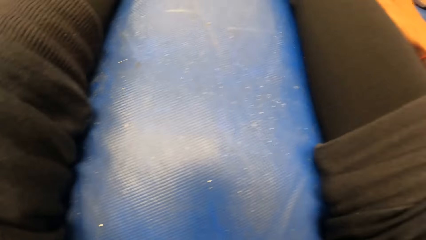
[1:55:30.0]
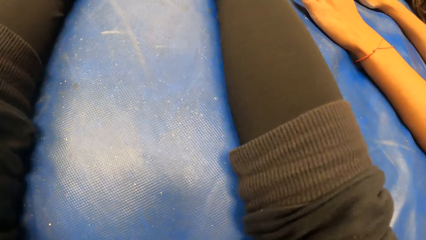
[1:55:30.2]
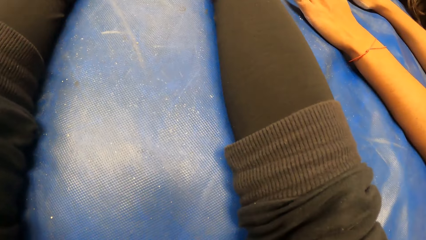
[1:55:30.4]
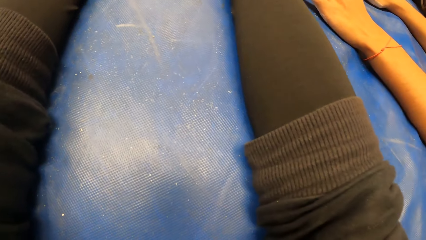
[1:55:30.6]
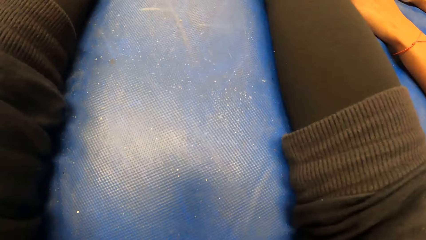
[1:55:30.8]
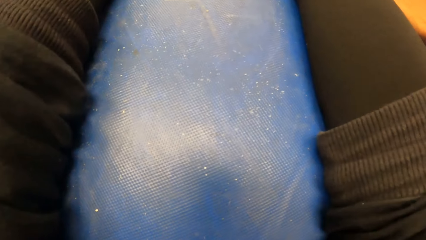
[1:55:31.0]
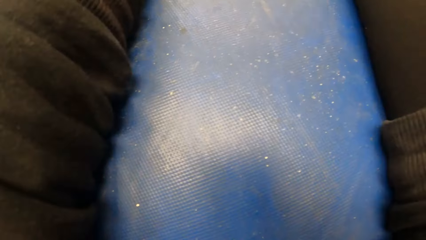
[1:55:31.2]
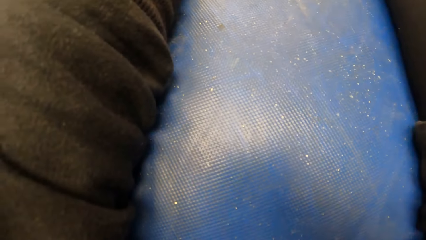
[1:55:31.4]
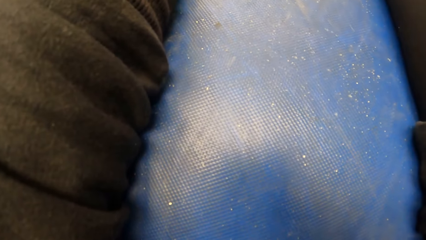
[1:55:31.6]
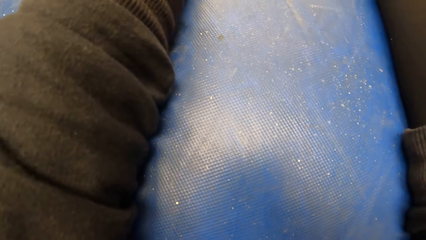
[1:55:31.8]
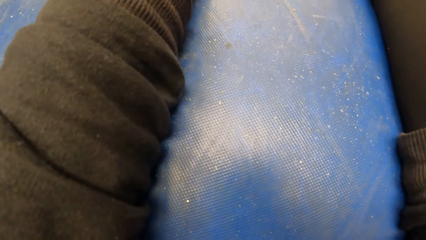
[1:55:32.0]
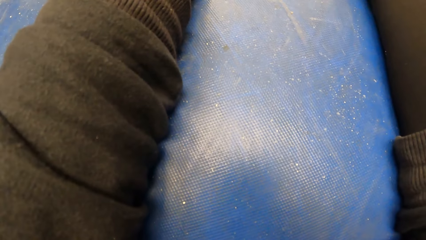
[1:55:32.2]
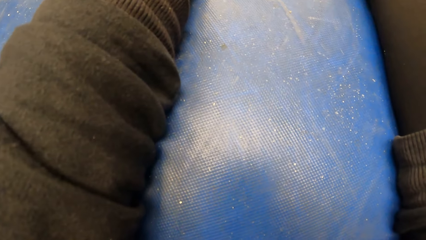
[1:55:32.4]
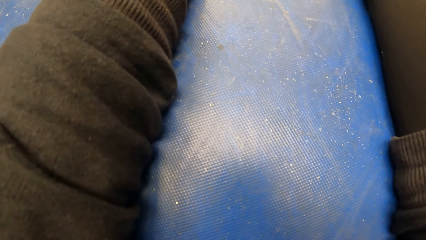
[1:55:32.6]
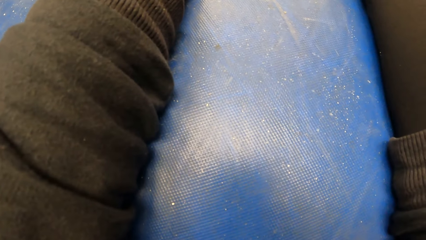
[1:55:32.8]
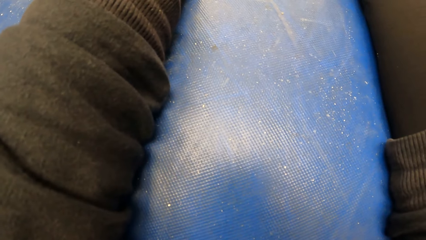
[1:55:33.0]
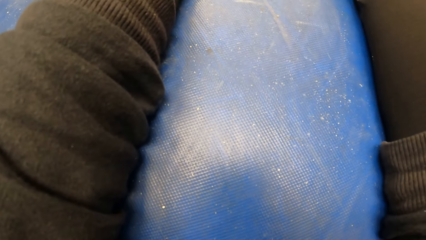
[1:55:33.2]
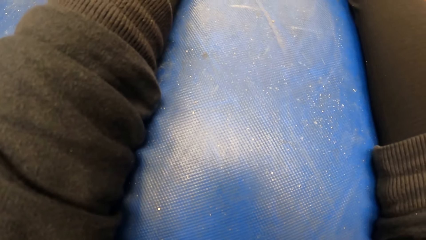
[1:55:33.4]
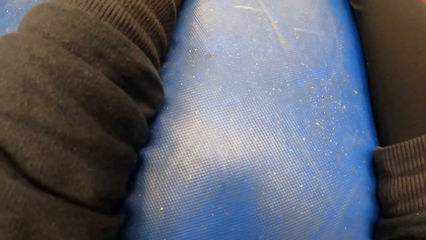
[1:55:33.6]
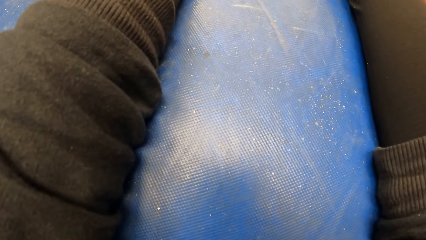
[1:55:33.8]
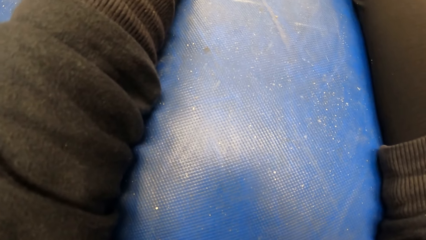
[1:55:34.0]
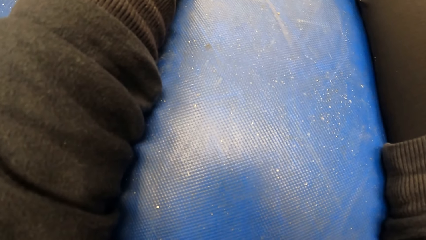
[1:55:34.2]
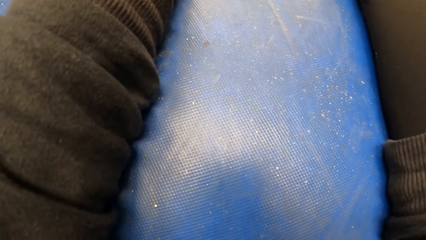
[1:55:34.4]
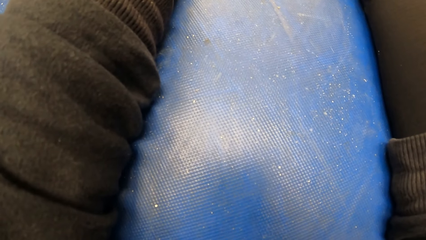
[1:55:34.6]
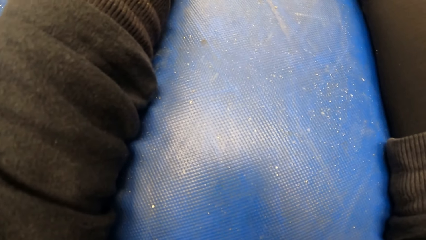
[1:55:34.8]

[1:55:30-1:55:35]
The camera wearer looks around.

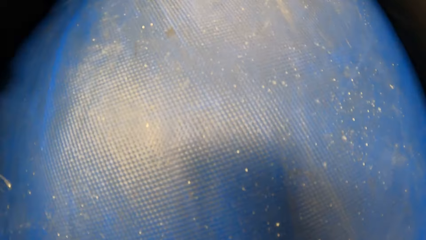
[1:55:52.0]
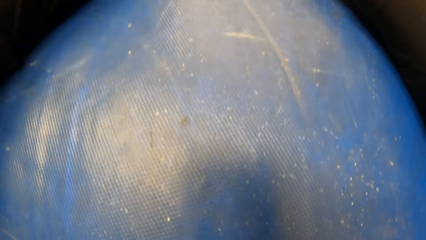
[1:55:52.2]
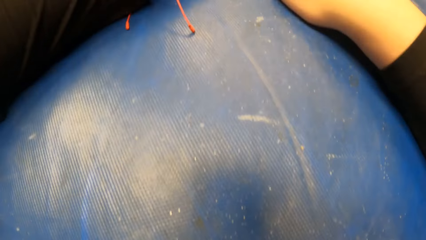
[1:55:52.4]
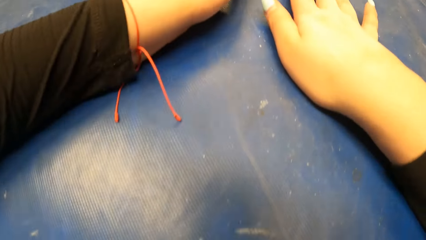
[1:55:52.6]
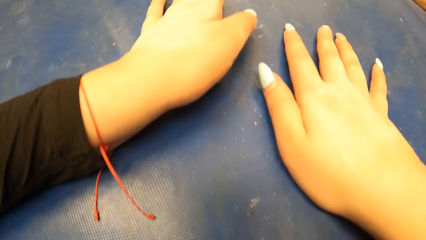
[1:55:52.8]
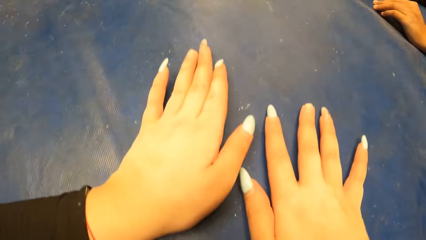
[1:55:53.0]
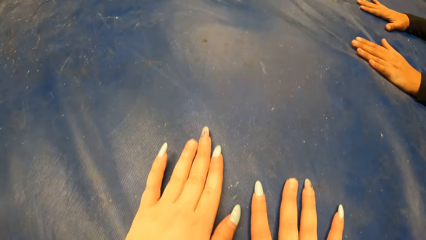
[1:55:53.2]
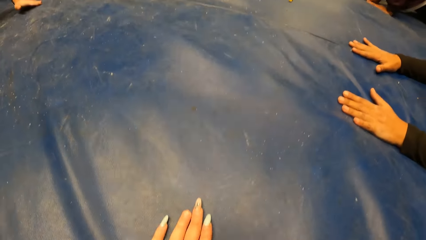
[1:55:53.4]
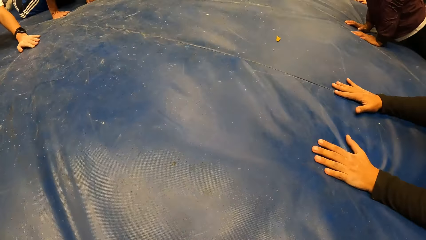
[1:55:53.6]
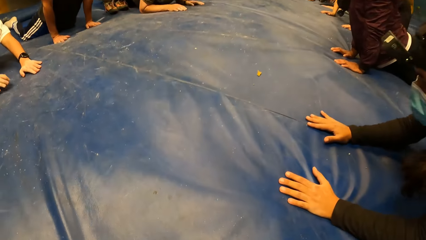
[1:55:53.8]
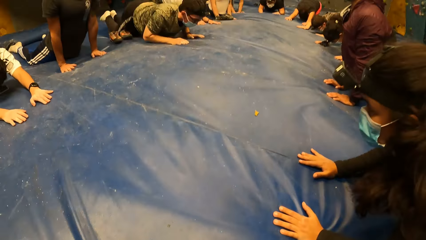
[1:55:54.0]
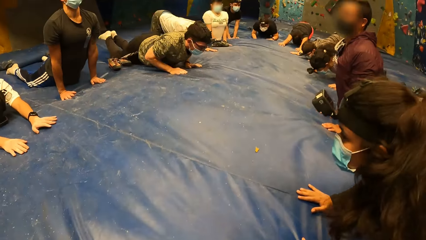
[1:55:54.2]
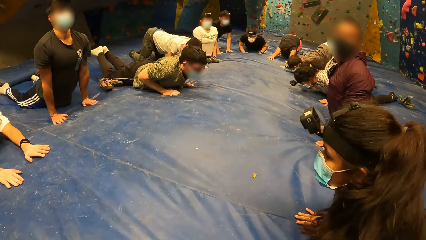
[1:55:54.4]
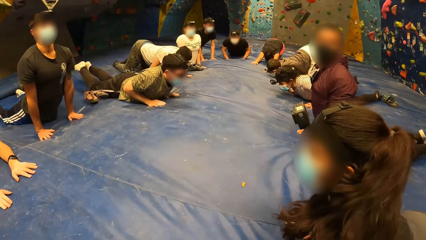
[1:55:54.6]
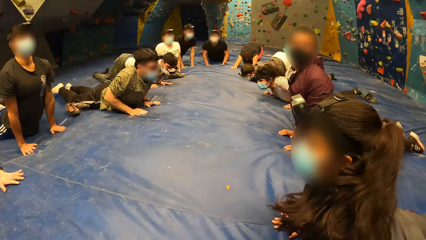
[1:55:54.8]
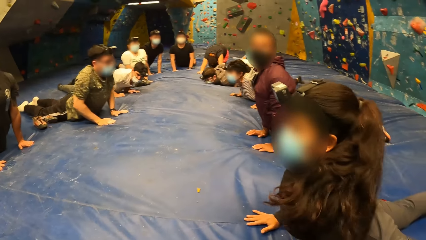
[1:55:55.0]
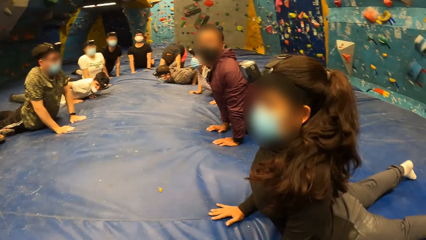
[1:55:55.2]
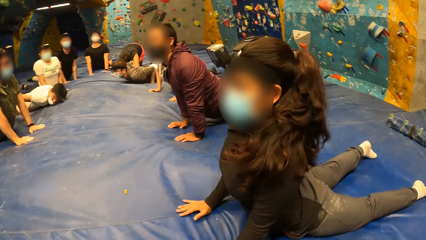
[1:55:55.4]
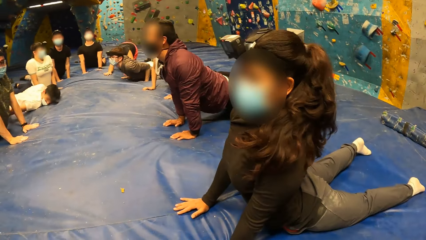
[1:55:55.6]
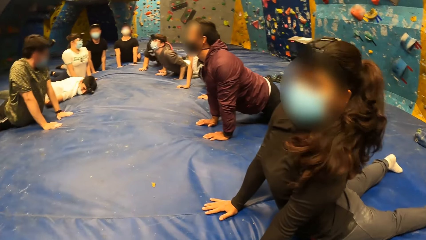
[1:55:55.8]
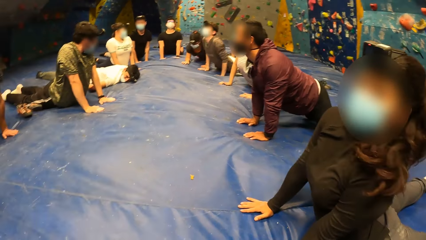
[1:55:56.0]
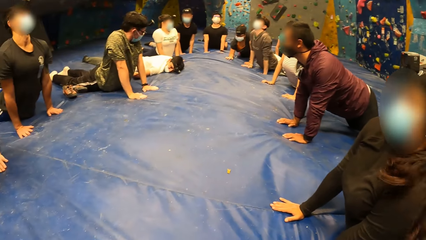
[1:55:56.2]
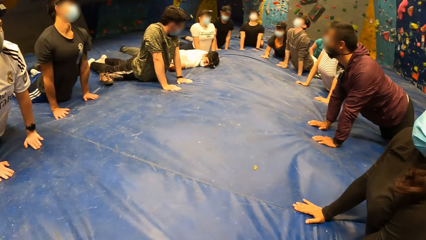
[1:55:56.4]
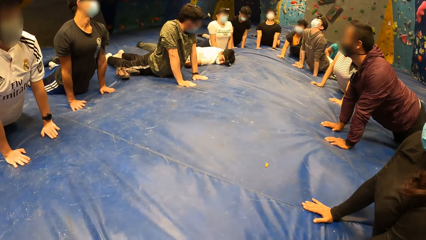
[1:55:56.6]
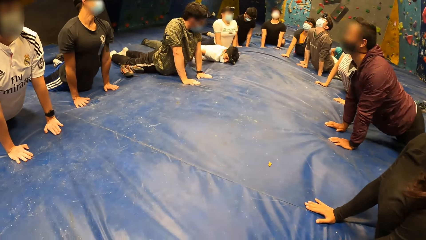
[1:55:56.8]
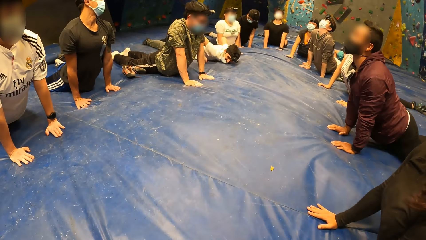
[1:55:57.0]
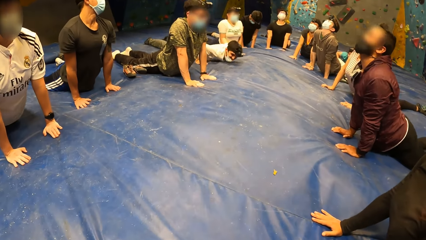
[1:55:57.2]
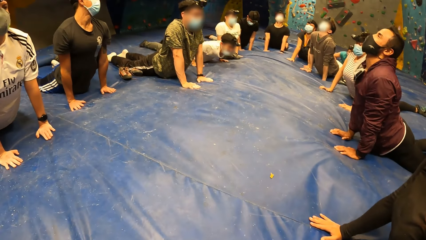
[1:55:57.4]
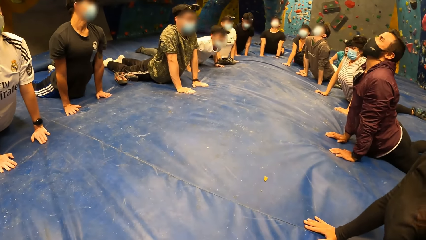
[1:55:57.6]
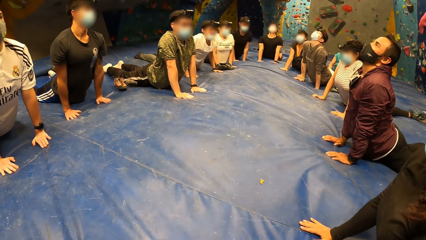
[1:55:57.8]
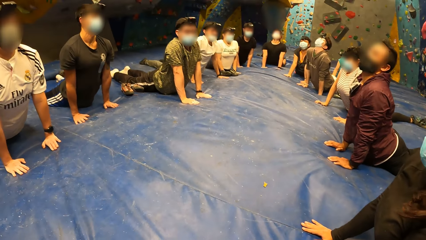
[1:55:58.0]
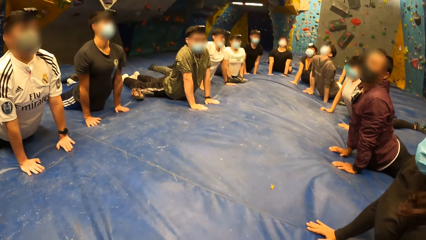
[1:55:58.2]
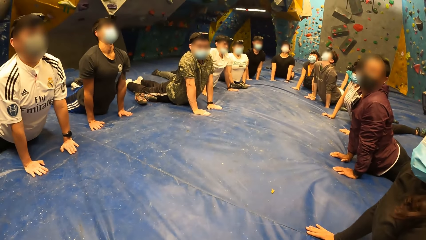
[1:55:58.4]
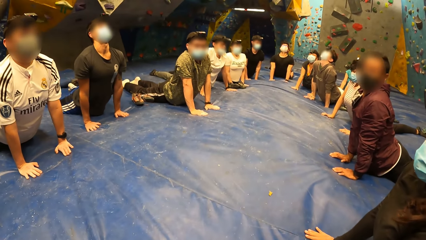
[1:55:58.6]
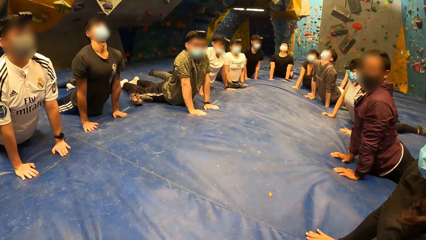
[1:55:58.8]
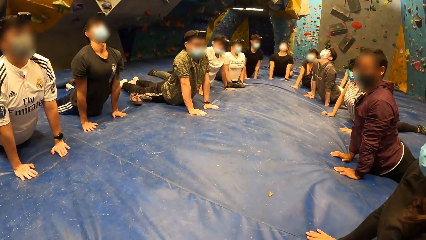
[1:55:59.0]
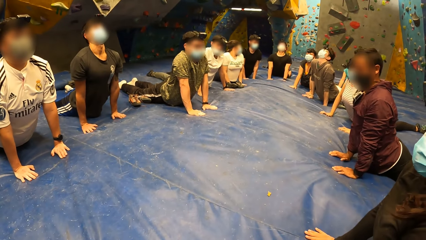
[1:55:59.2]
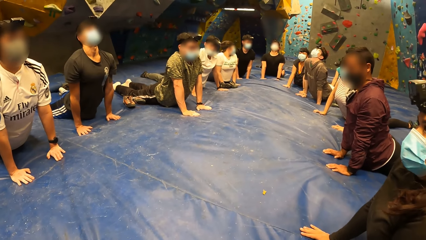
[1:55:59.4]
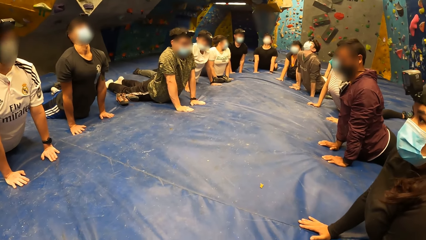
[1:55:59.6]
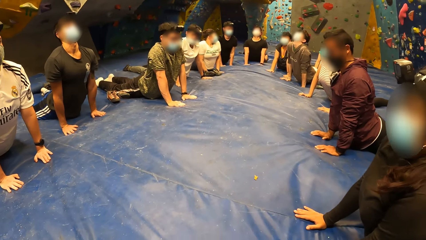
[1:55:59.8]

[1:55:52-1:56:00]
The camera wearer looks around. The woman exercises with the cobra pose with both hands. The camera wearer exercises with the cobra pose with both hands.

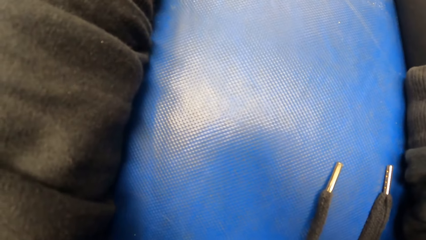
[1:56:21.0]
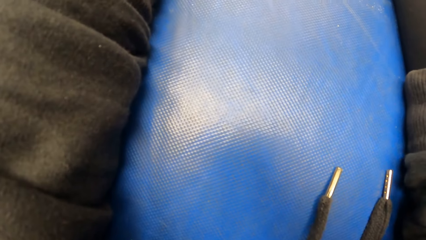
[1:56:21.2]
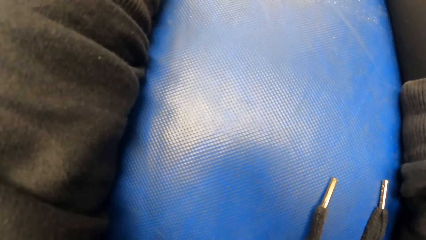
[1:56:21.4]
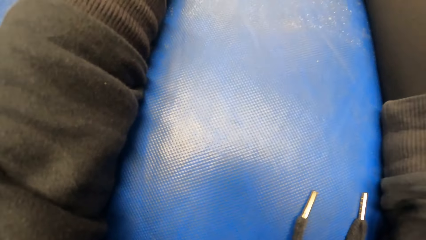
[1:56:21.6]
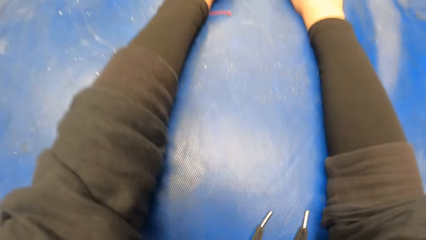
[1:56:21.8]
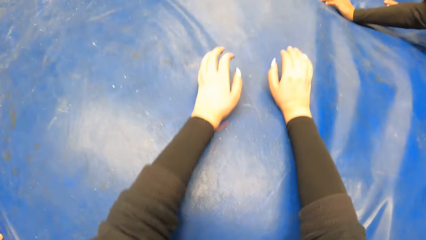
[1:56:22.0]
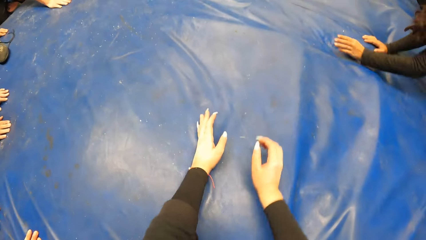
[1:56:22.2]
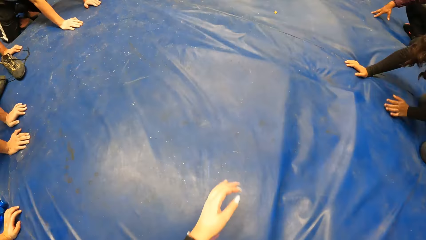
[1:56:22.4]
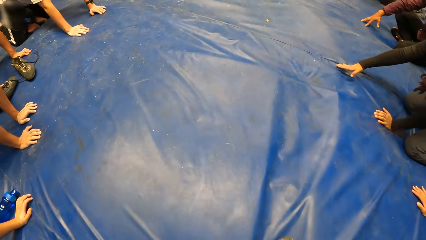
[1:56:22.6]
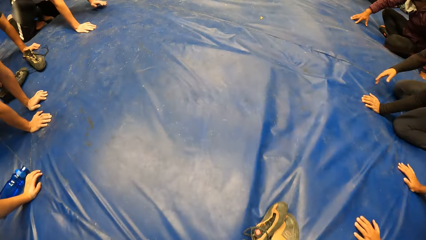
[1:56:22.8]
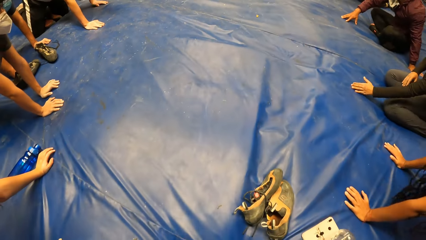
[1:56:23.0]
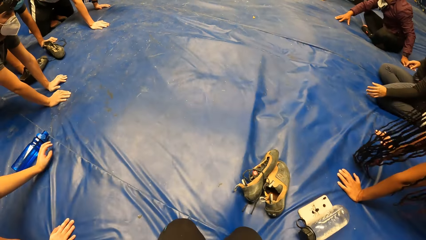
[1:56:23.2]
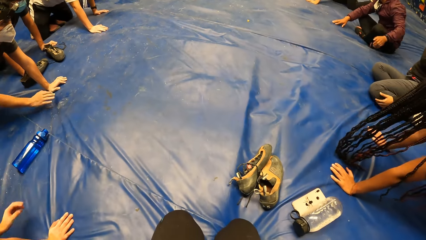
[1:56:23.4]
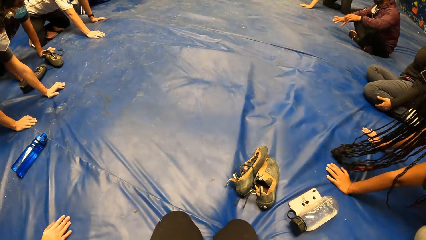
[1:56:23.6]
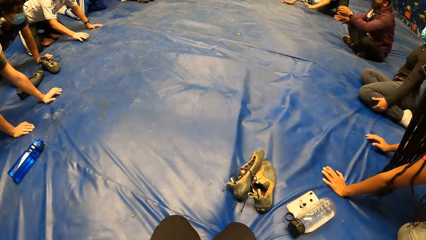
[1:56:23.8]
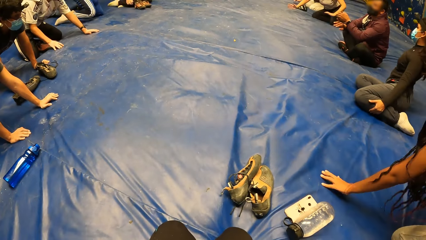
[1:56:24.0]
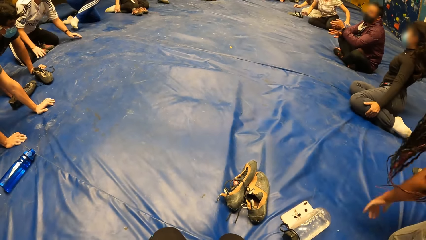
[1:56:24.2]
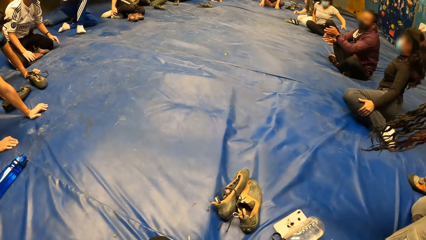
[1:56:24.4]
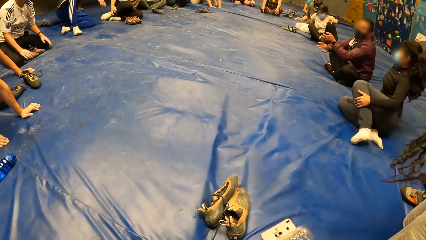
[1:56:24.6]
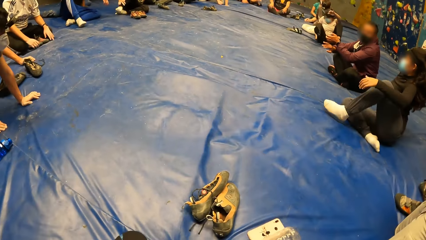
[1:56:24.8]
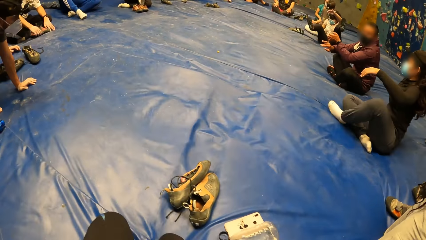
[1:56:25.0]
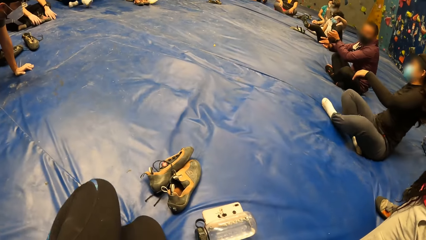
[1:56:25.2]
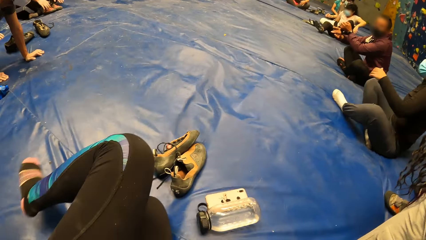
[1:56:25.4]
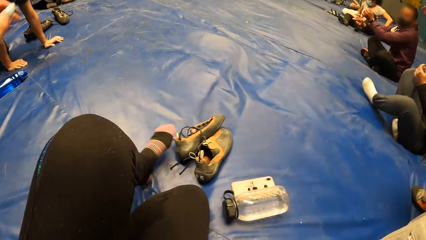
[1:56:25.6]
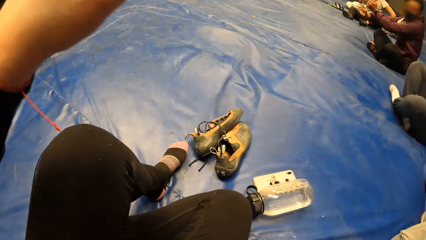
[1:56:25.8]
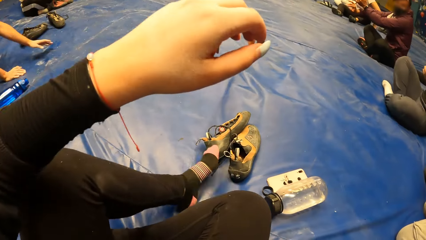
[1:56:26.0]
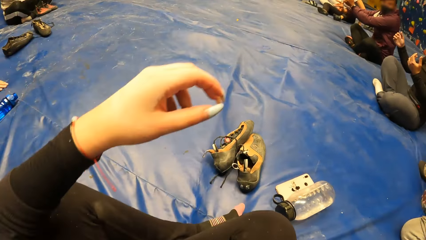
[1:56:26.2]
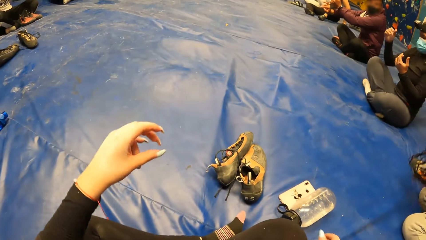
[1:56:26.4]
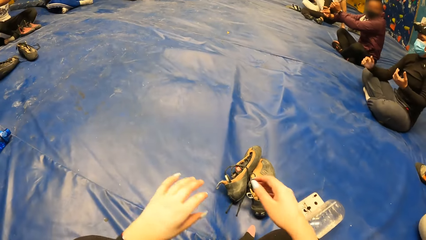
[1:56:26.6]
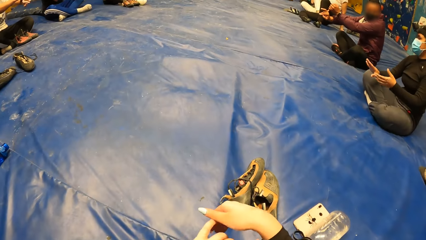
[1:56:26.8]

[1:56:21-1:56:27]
The camera wearer moves the hands. The man sits on the foam. The camera wearer looks around. The man exercises his hands. The camera wearer sits on the foam. They move the leg.
